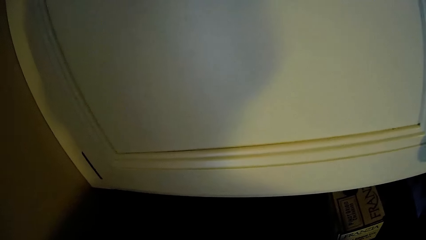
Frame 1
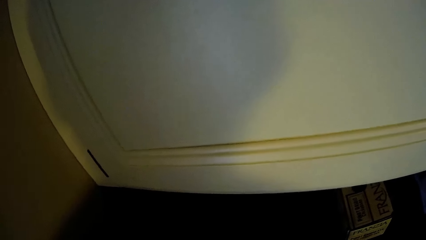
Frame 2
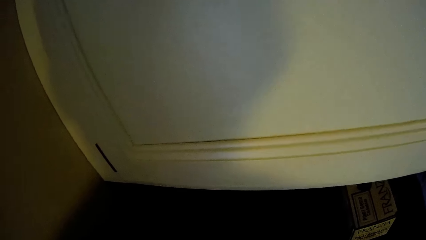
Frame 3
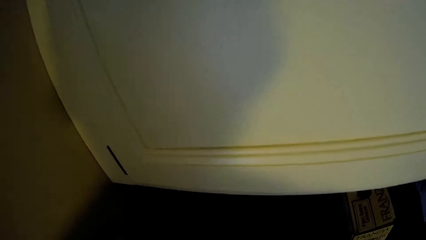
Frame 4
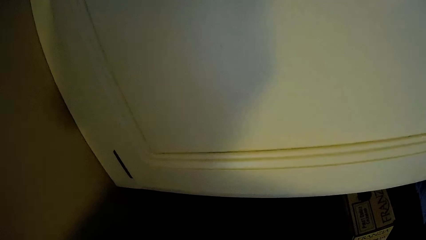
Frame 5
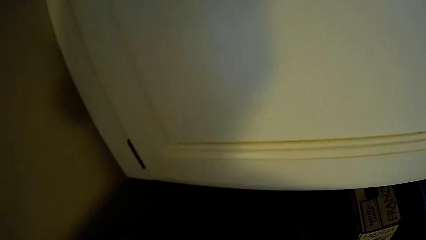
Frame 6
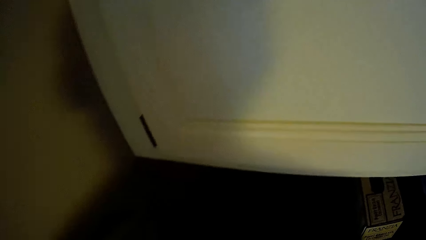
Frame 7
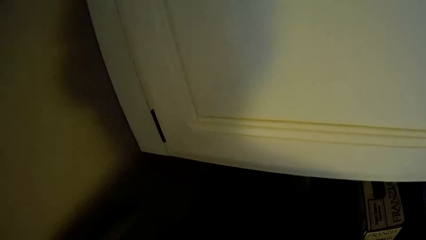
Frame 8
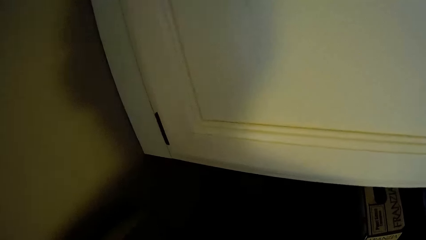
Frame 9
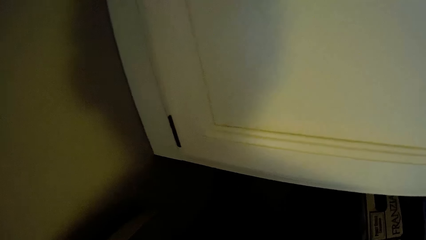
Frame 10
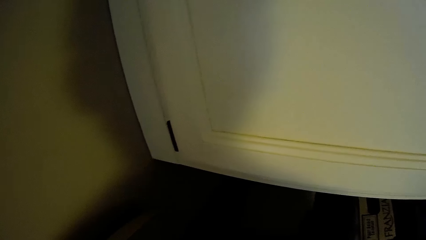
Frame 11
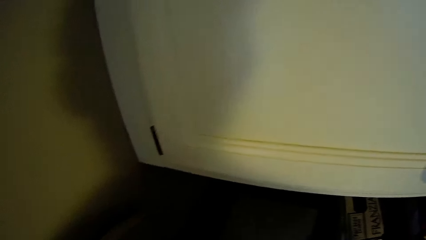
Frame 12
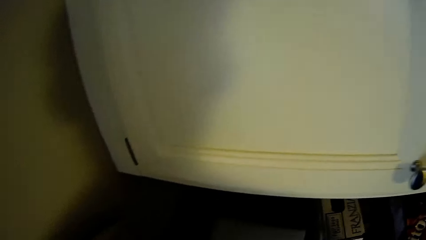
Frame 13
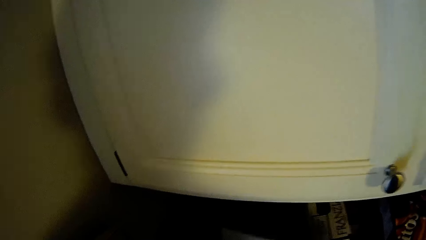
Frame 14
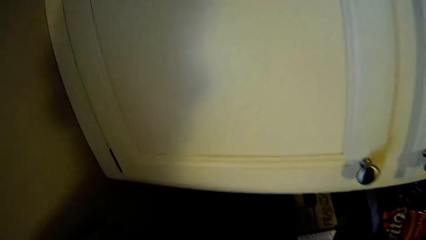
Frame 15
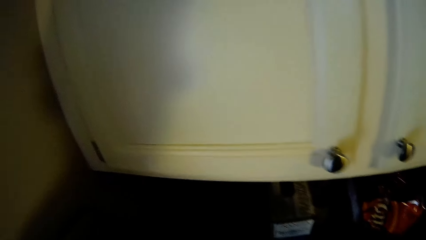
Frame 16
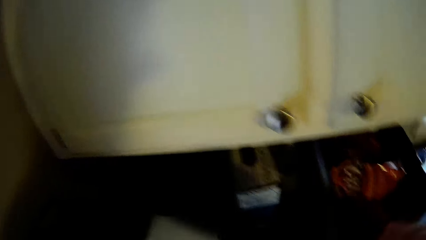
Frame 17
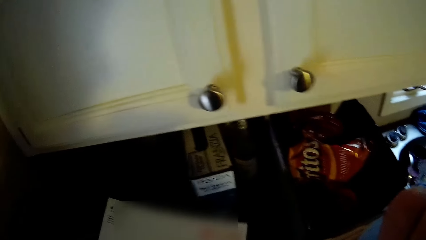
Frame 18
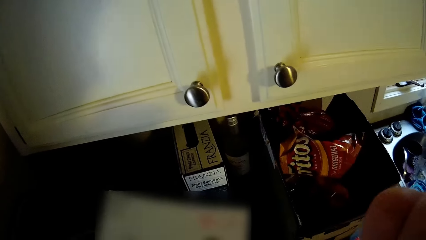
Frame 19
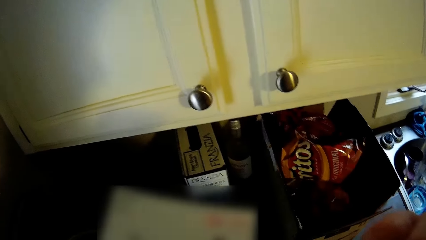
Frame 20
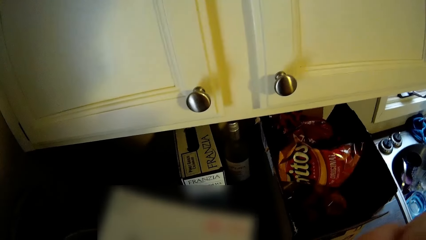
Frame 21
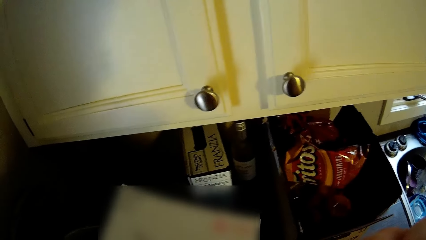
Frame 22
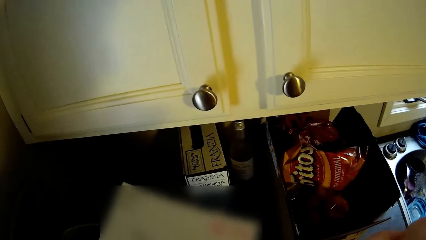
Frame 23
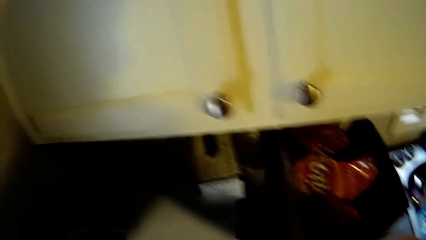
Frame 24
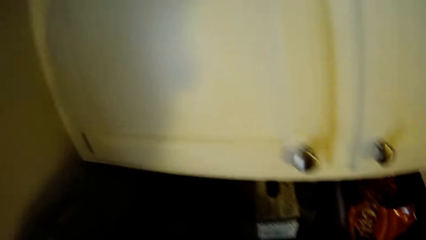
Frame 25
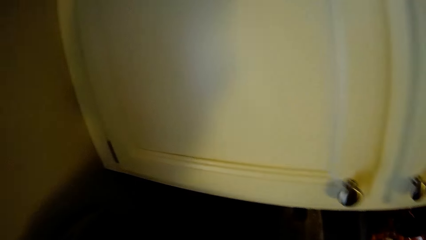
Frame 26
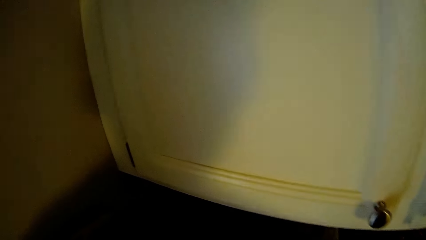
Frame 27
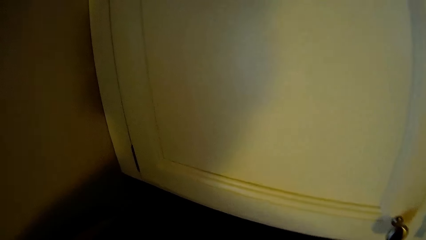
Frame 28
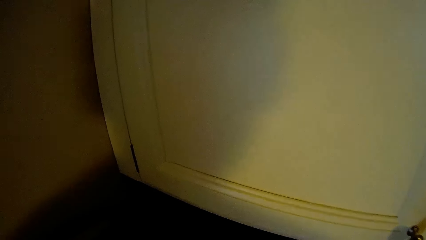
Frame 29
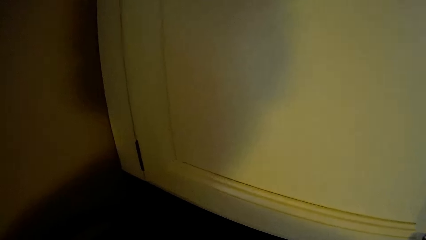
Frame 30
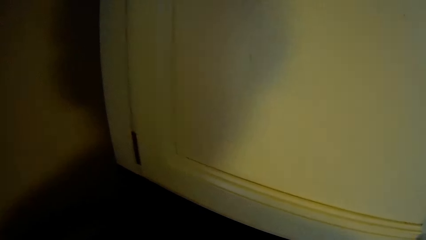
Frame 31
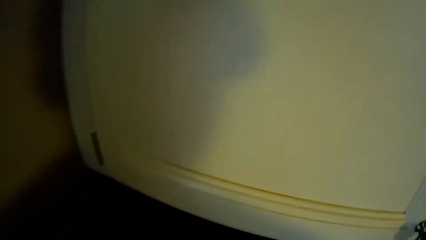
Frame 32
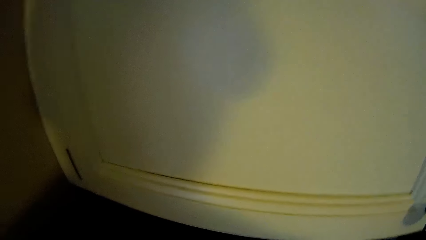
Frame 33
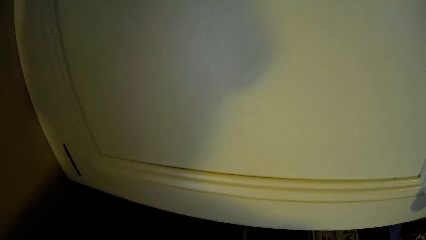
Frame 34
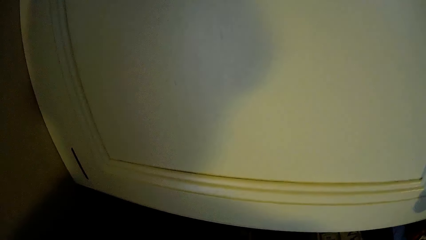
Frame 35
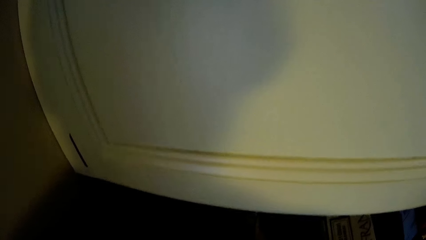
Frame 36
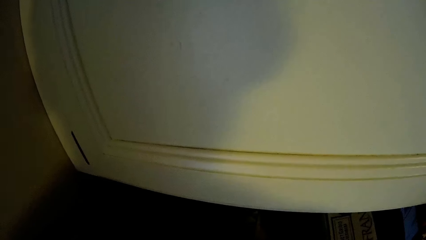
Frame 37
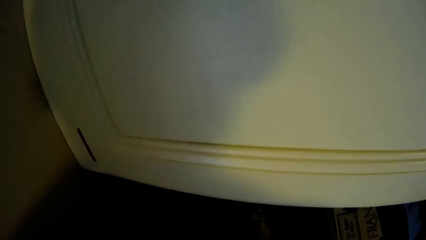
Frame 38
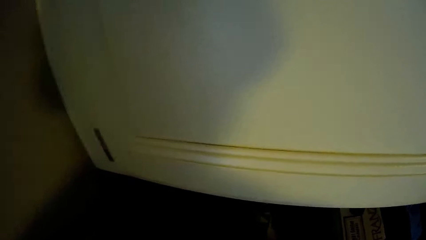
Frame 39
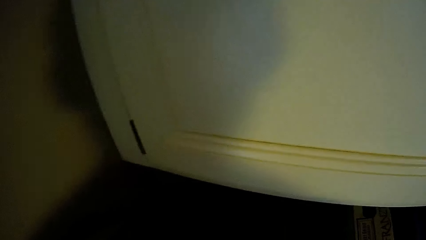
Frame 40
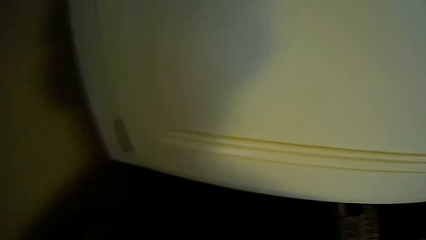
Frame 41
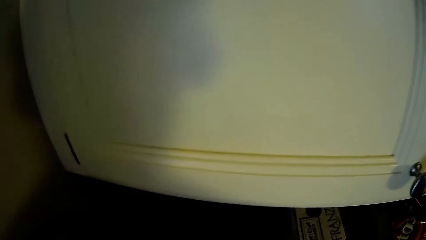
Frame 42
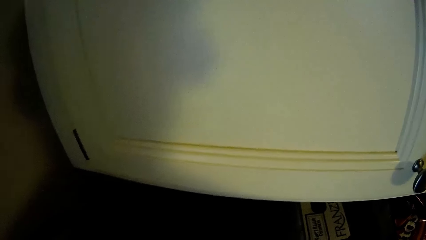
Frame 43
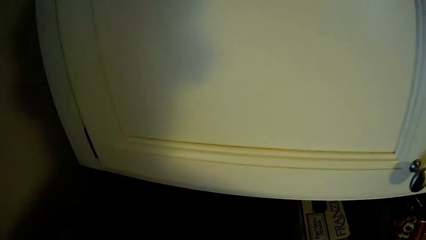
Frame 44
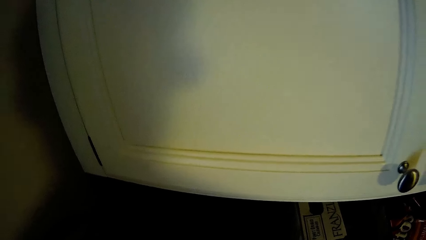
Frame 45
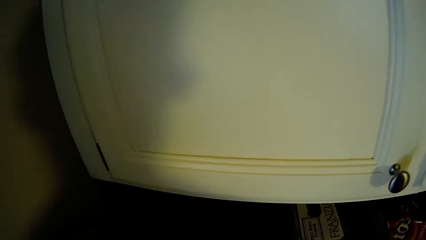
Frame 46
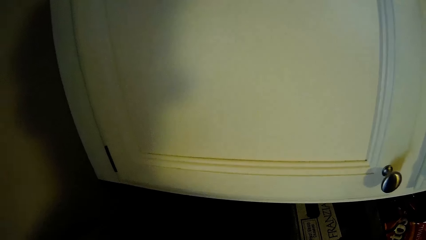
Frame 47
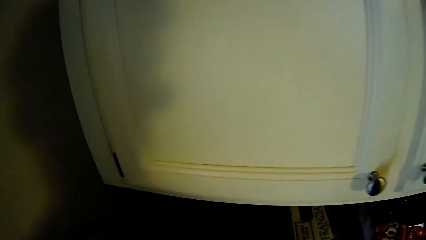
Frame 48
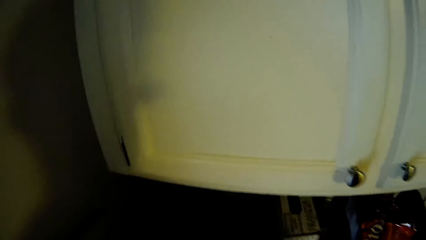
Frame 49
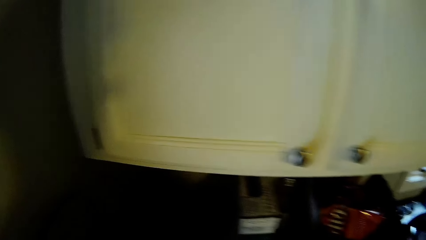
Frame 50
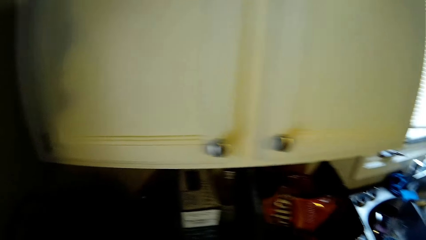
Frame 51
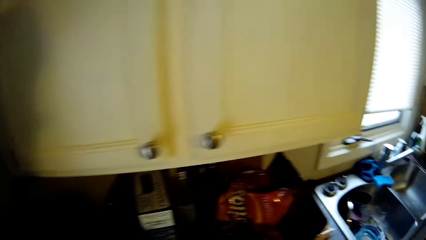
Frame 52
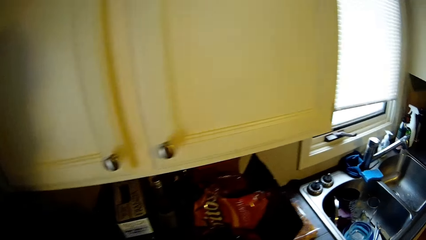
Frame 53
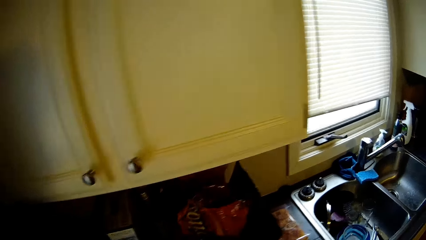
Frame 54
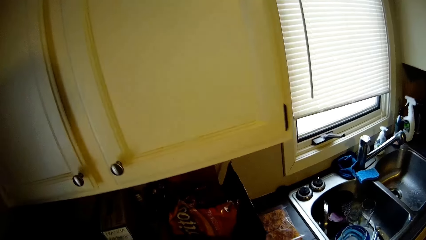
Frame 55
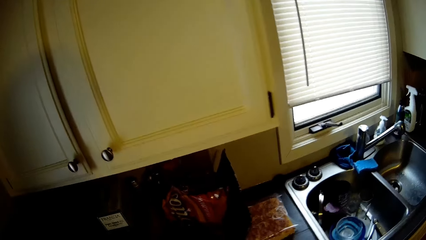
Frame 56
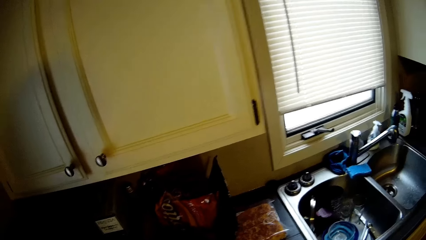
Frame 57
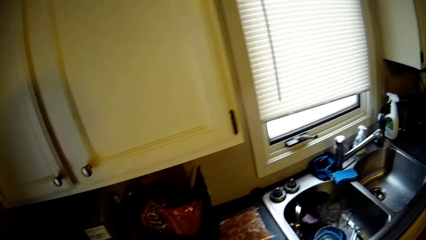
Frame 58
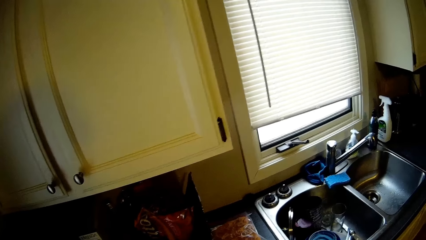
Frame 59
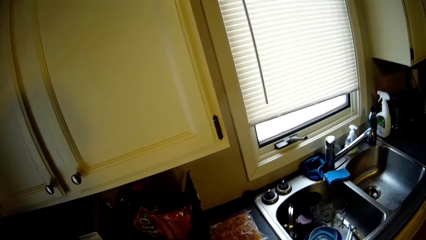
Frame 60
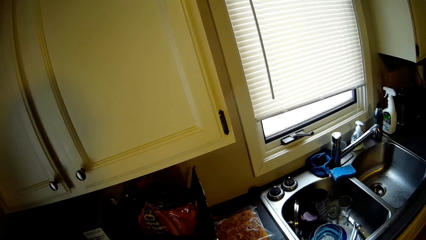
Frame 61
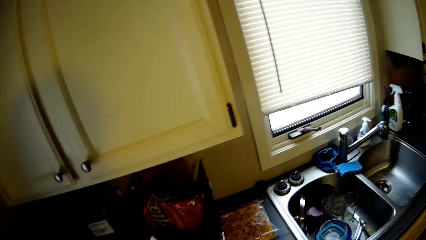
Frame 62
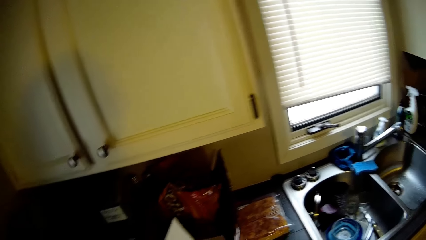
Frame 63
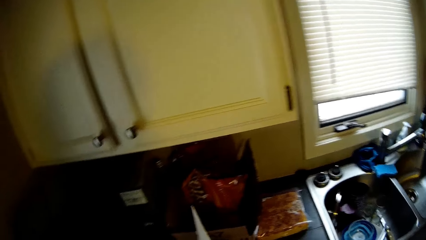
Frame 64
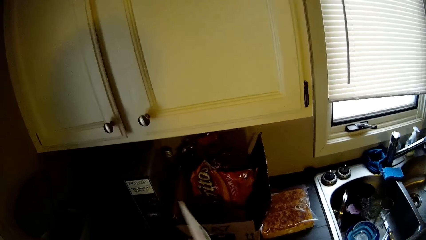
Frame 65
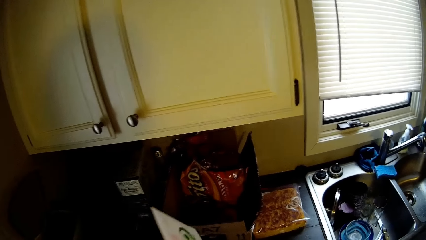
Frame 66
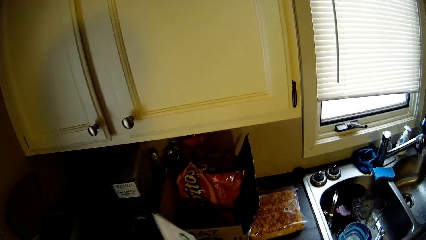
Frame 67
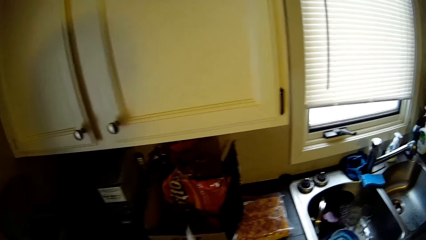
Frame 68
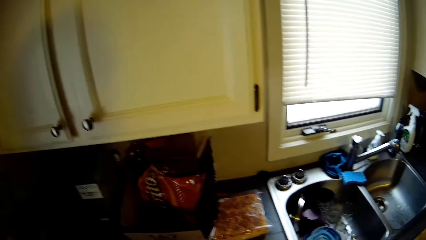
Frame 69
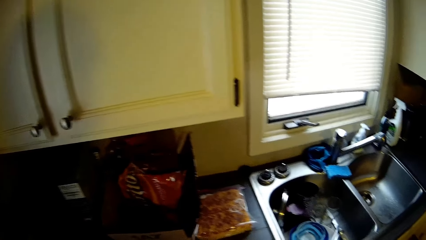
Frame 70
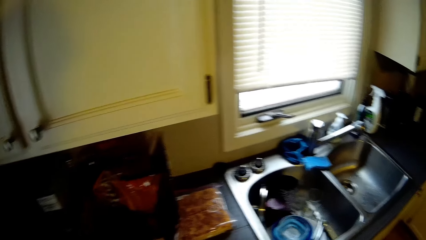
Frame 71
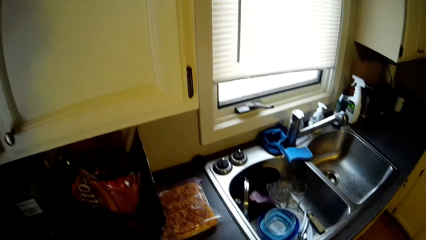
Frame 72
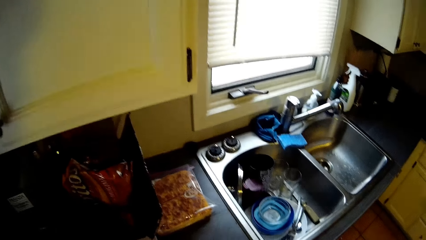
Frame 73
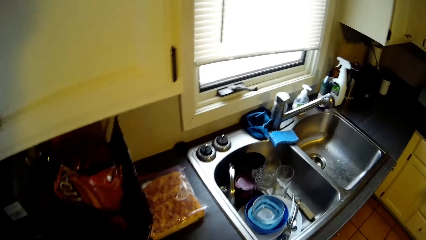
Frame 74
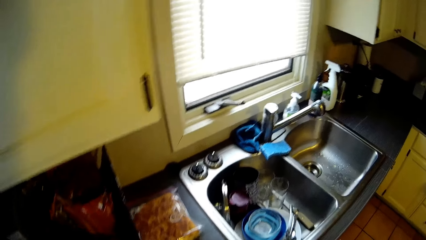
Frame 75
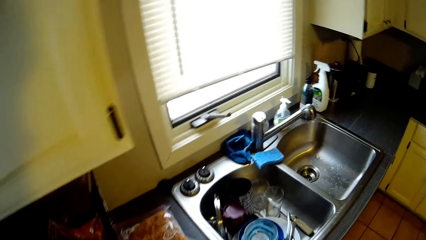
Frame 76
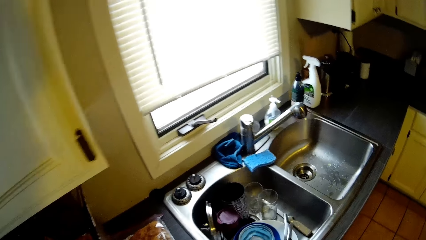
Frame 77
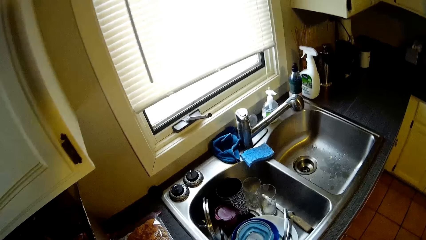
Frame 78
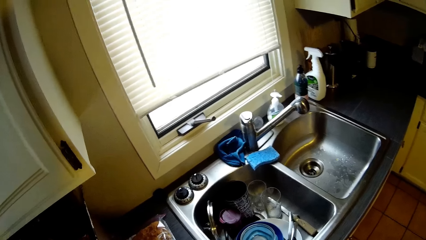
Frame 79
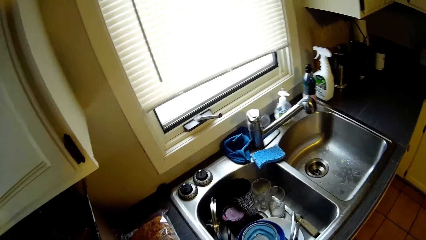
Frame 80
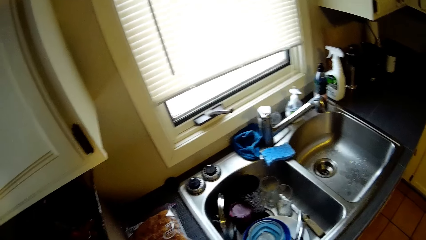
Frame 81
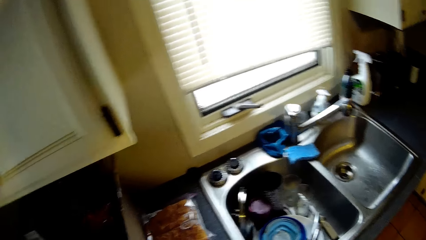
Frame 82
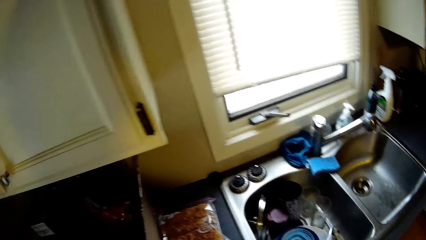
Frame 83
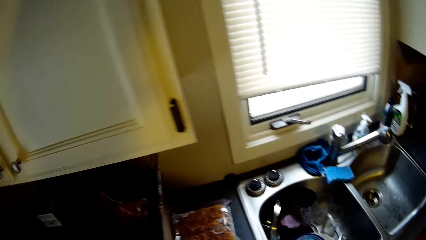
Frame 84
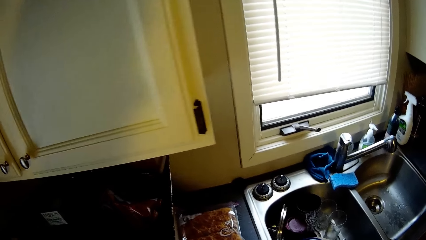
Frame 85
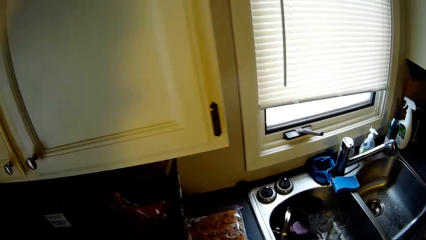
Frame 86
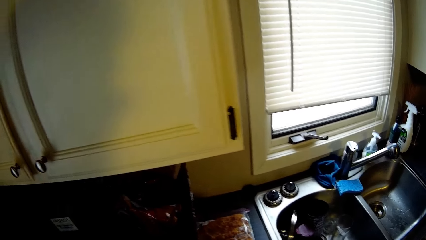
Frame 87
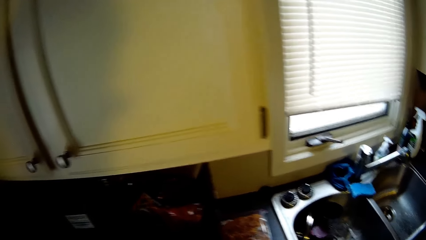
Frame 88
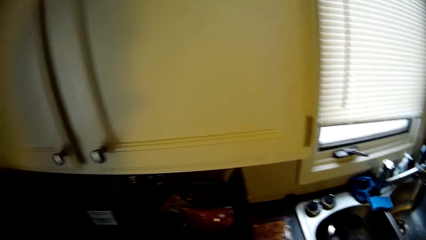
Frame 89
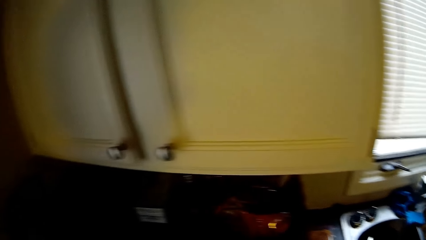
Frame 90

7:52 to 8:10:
The camera wearer picks up a booklet from the countertop. They stare along the countertop. They hold the booklet on the countertop. They stand along the countertop near the sink.
